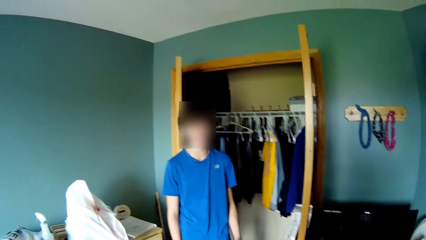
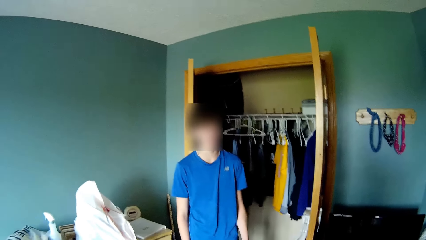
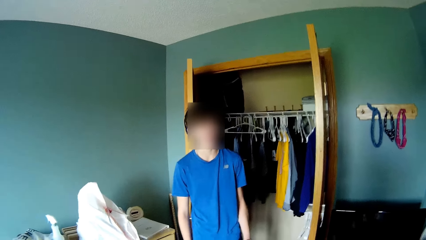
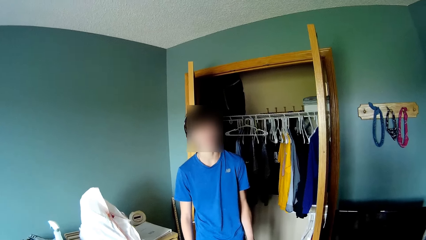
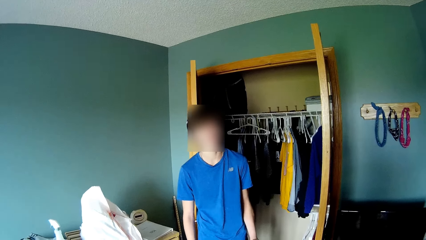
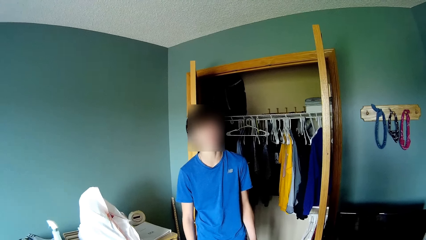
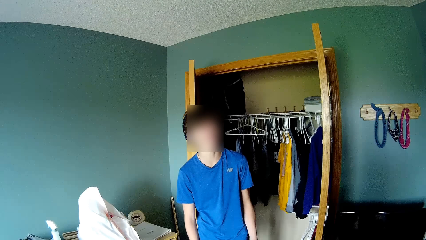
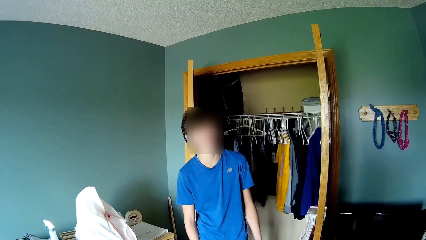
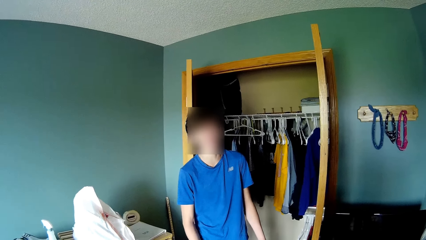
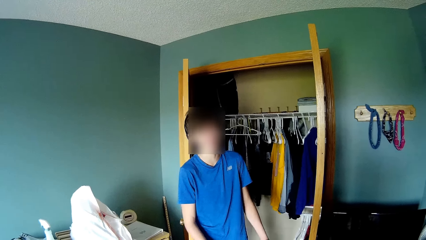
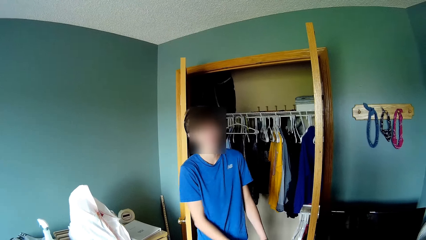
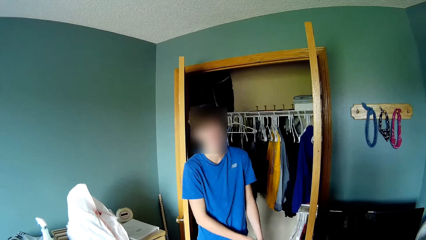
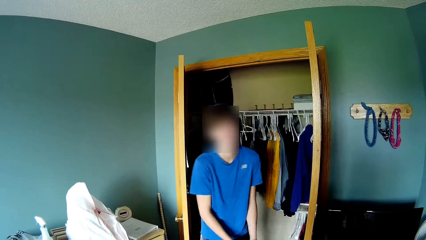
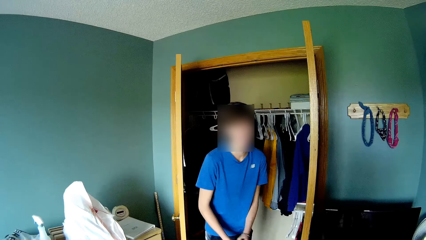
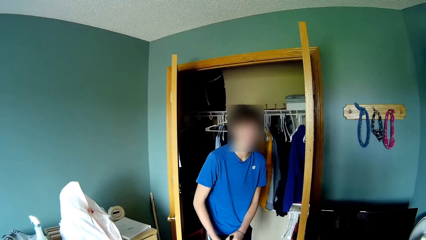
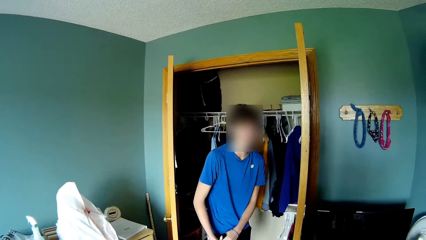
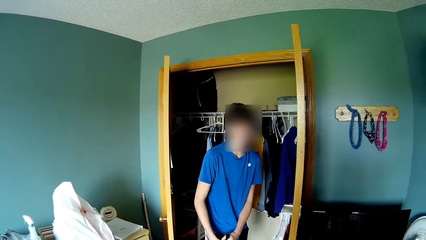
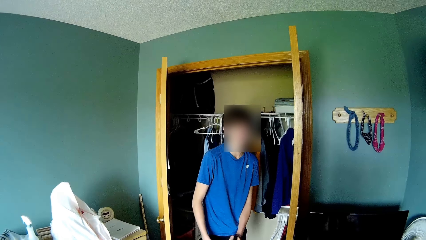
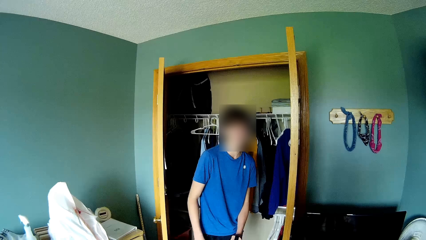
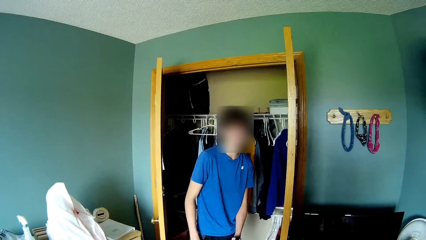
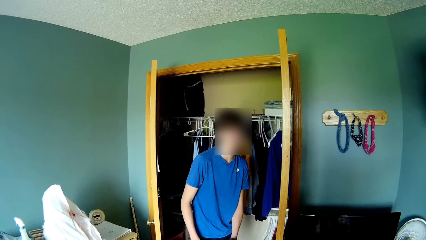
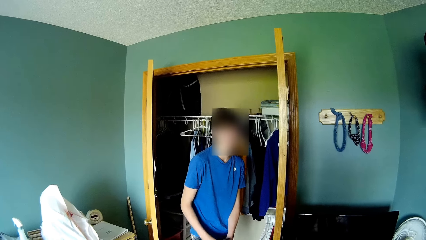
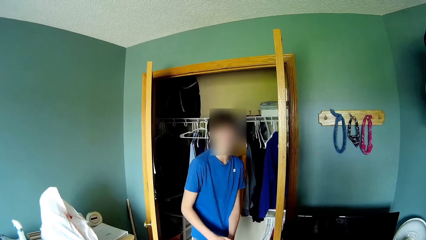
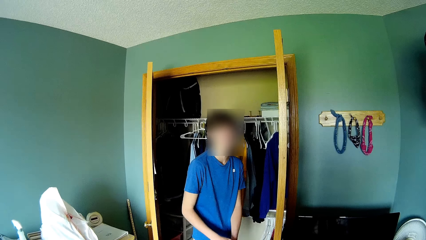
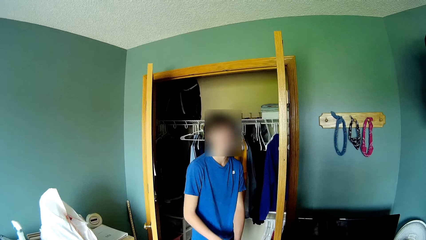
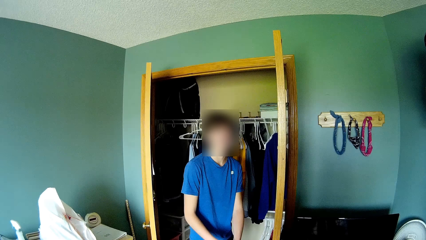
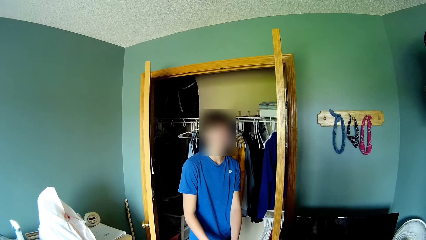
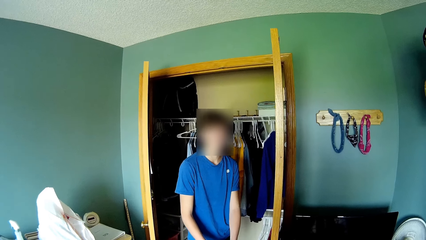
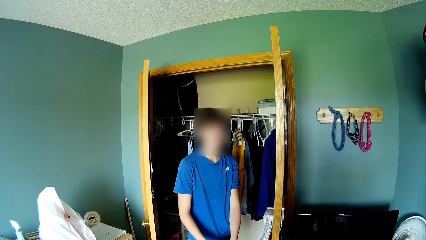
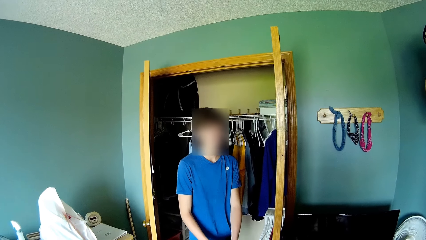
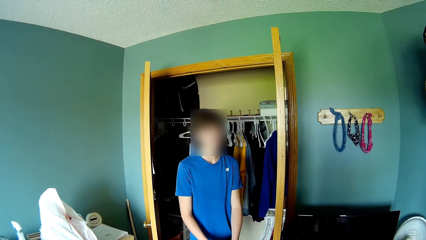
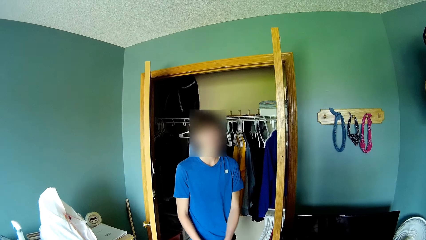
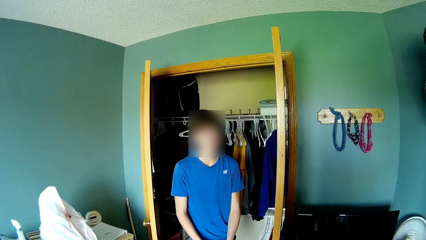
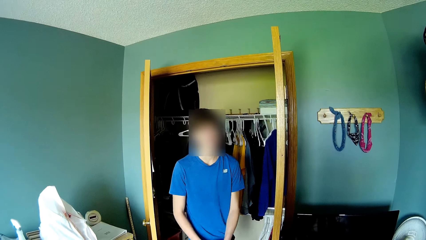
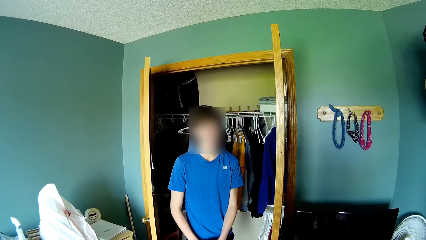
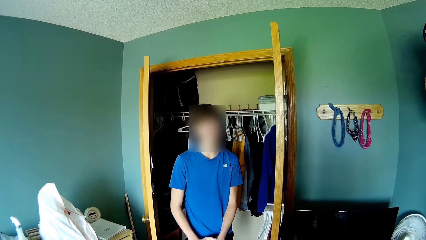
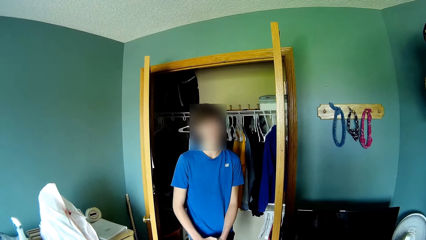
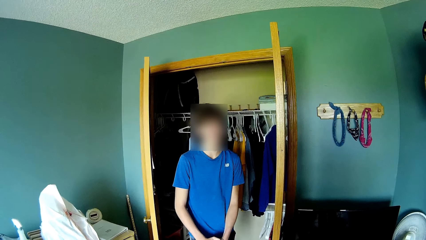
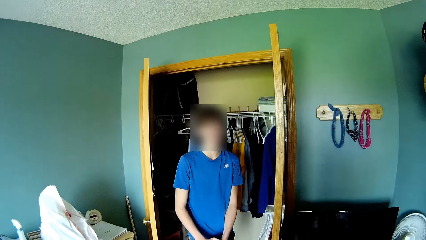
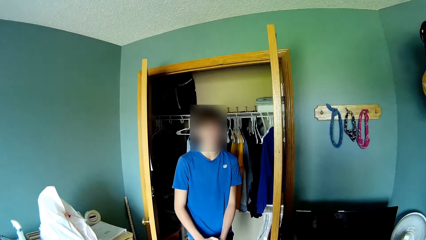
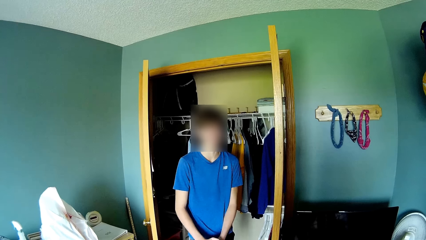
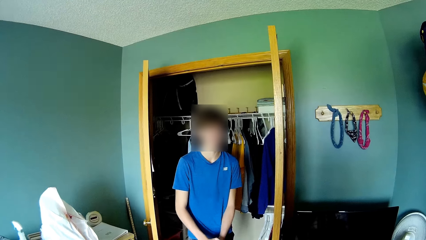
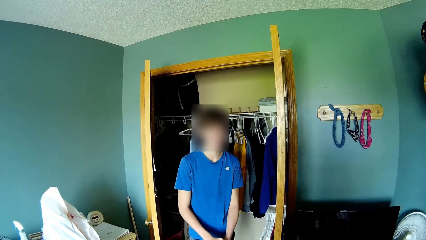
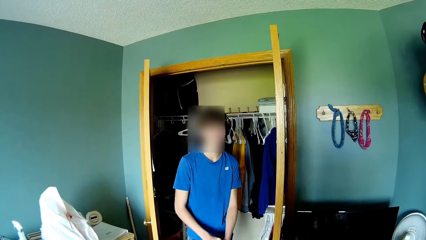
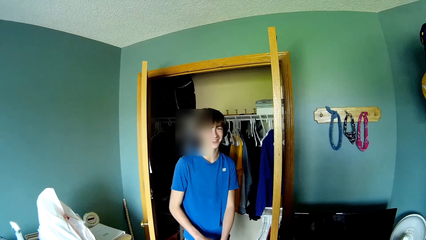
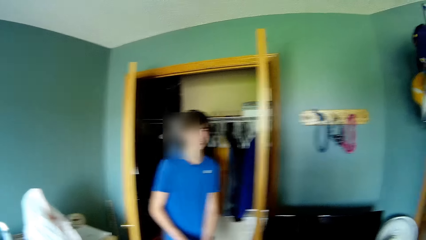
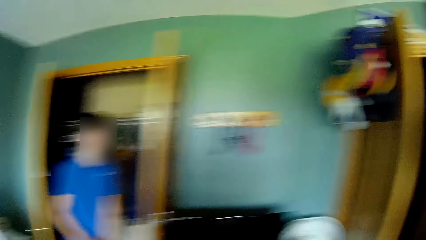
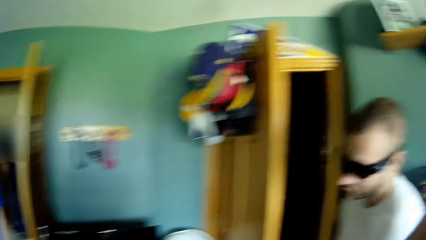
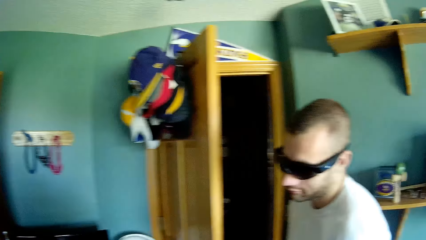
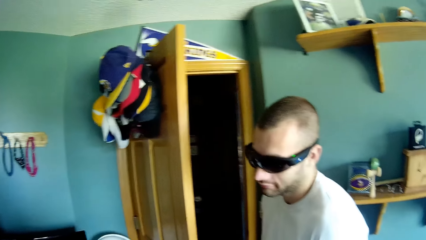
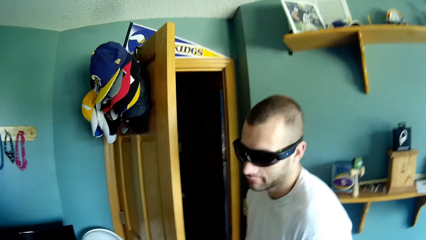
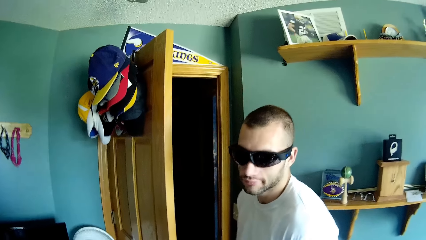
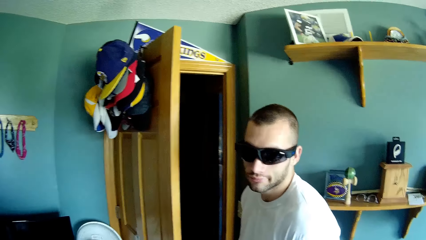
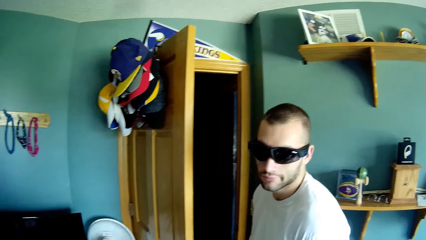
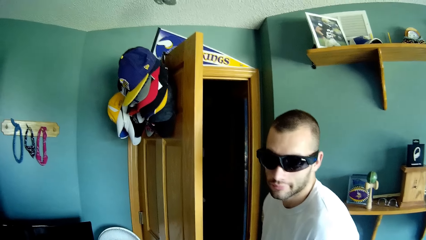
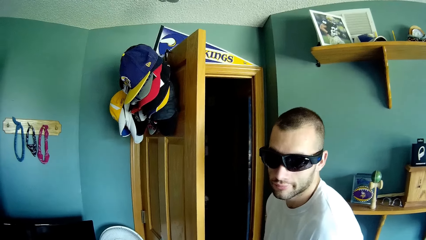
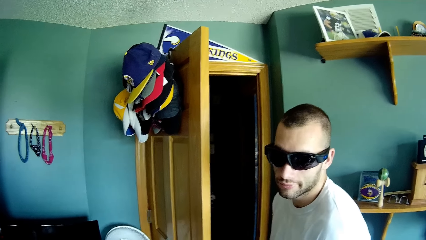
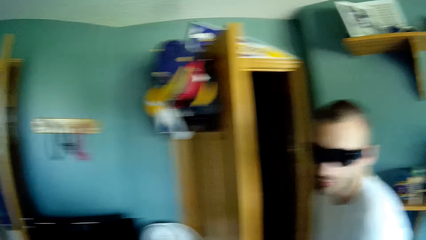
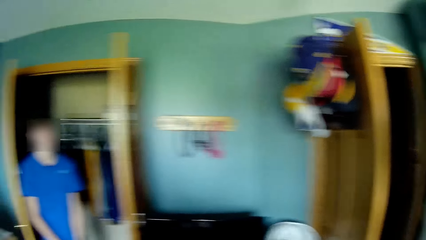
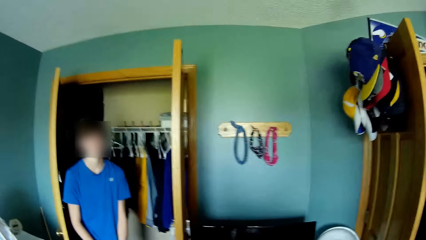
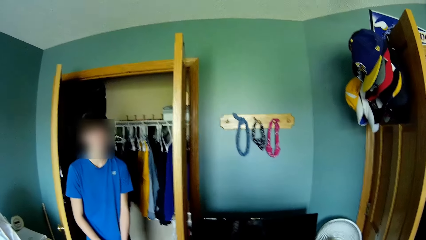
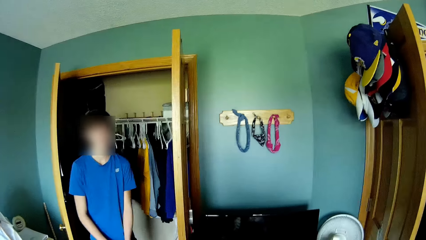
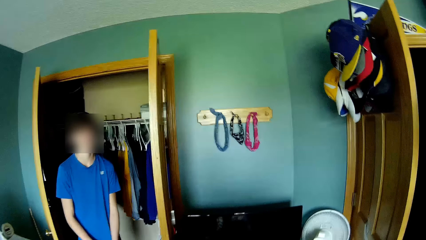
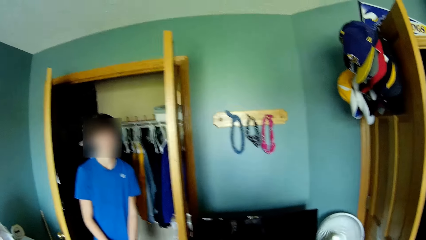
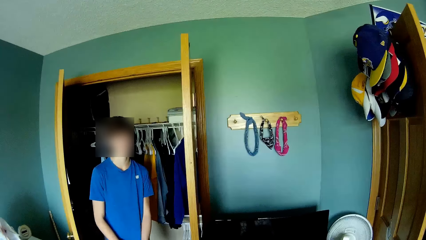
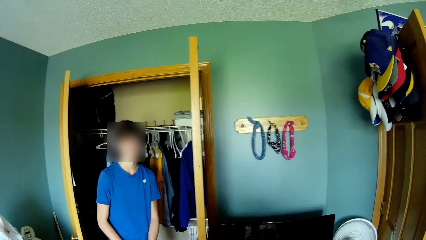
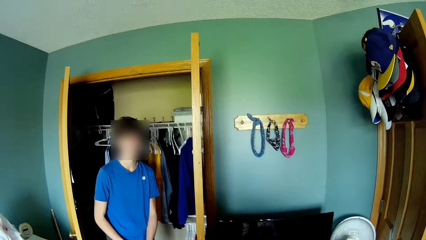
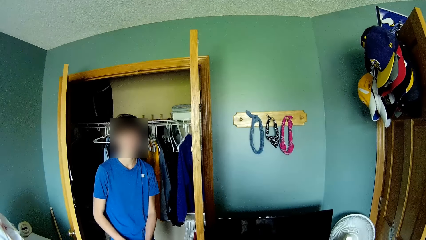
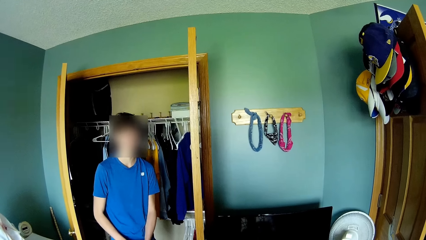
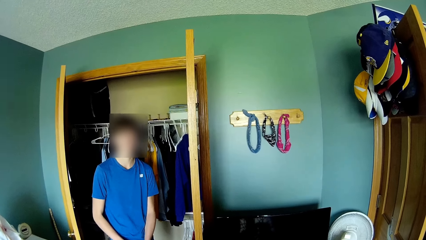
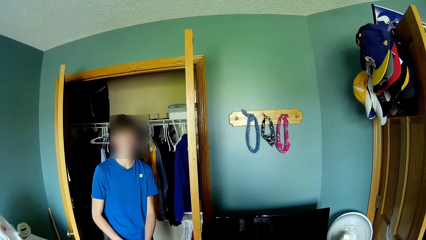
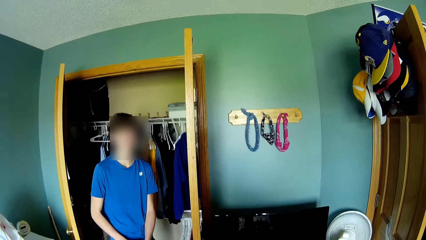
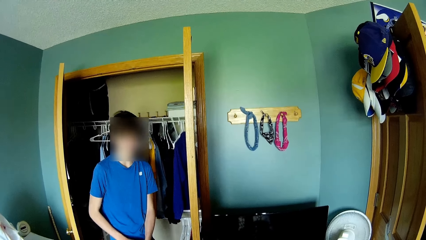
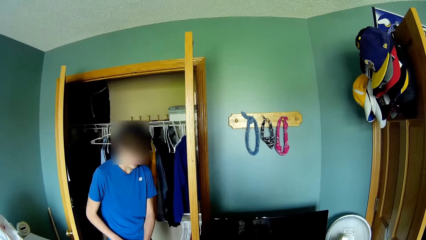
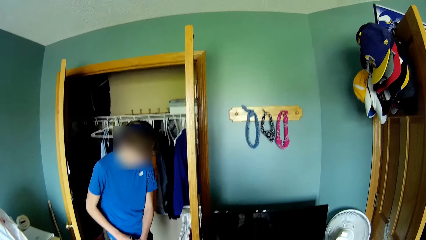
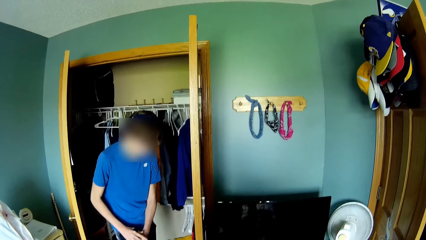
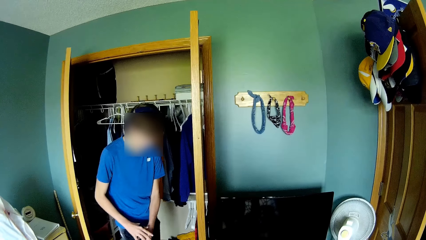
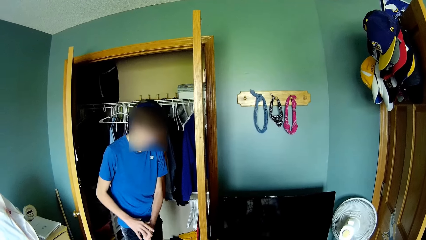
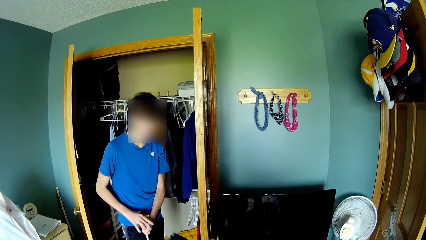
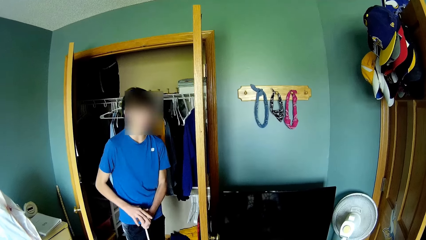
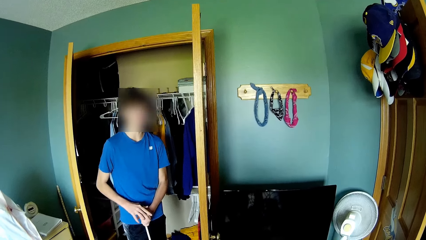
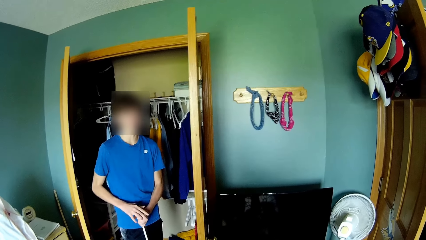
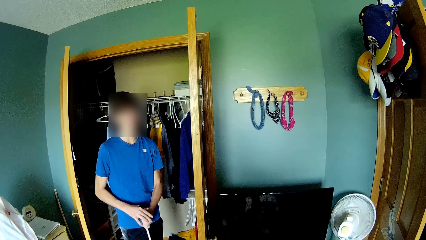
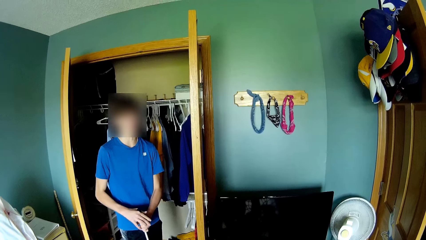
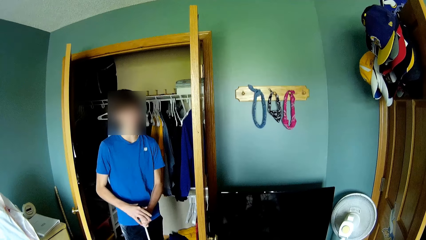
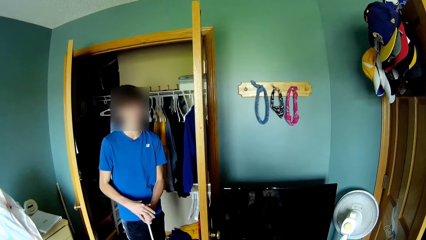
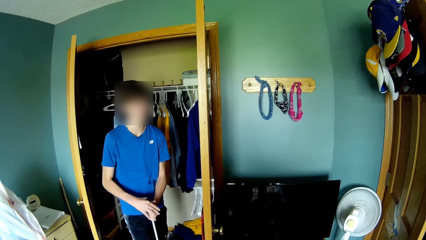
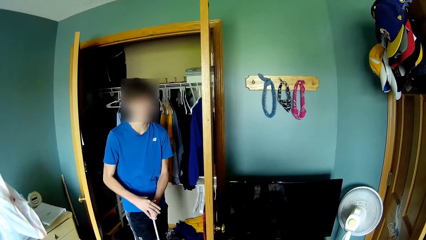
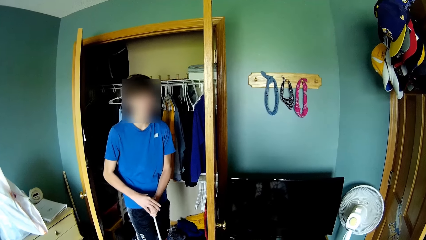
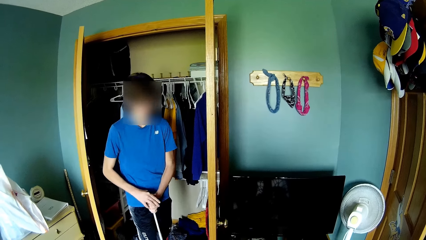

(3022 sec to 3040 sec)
A man converses with the camera wearer. The camera wearer looks around the house. They talk with the man. The man holds a vacuum cleaner.
